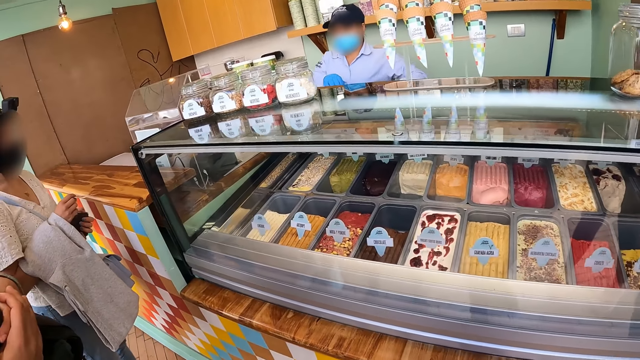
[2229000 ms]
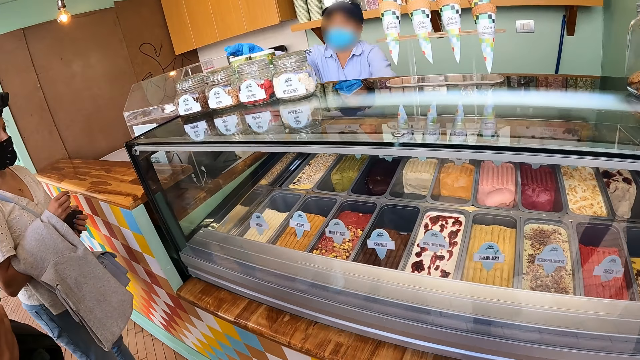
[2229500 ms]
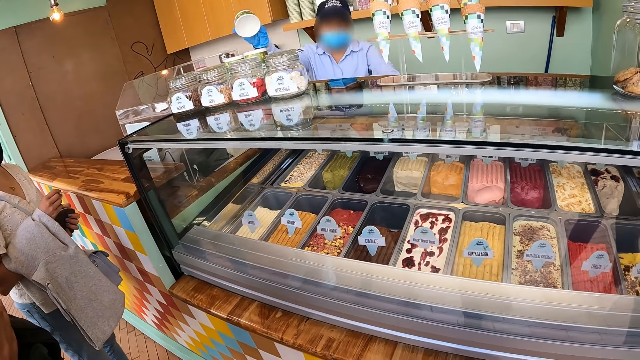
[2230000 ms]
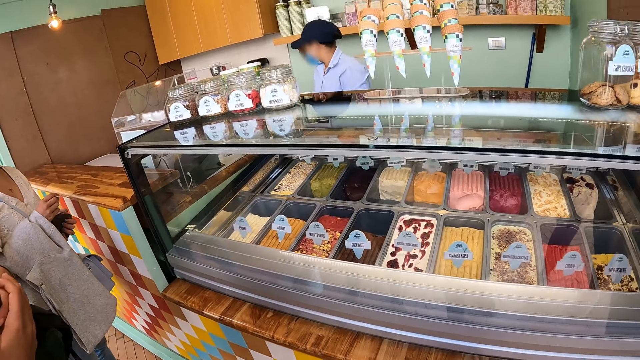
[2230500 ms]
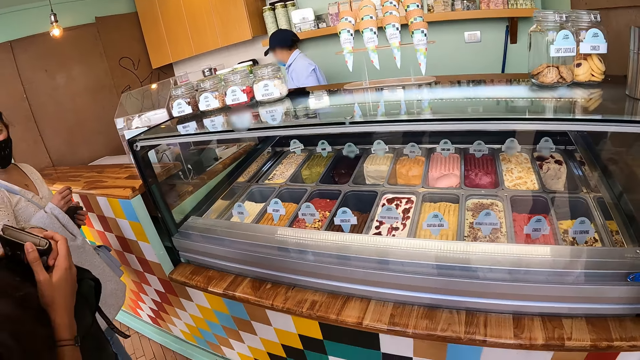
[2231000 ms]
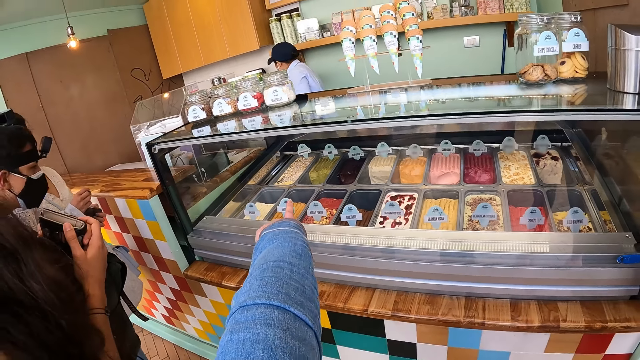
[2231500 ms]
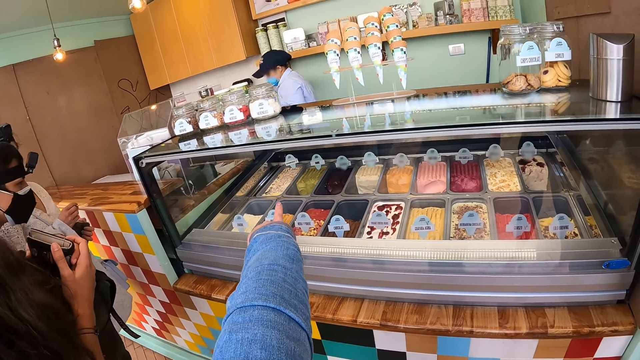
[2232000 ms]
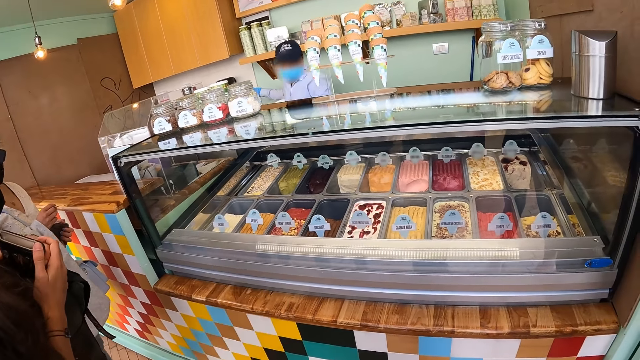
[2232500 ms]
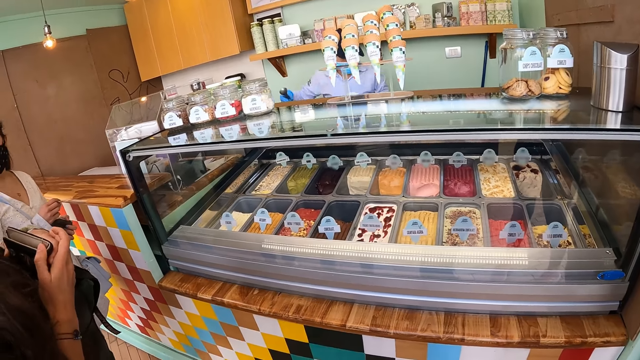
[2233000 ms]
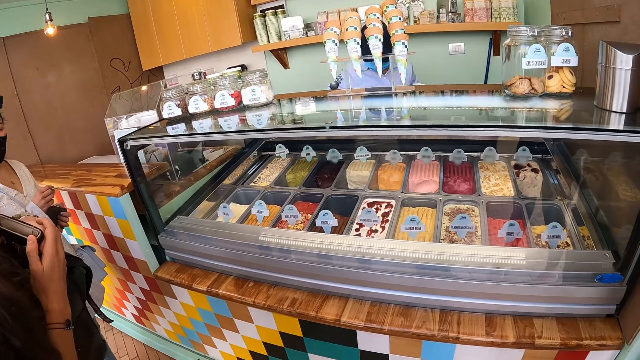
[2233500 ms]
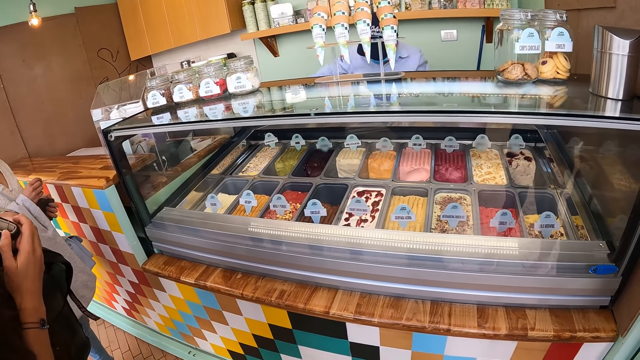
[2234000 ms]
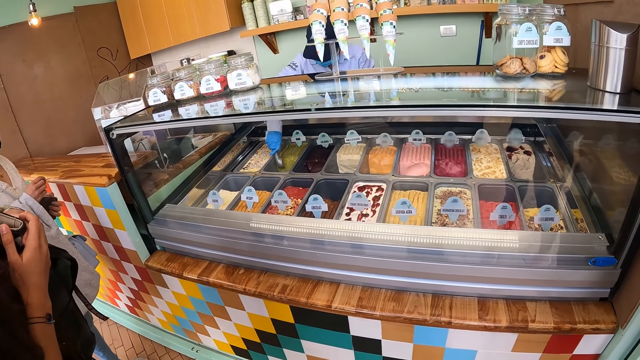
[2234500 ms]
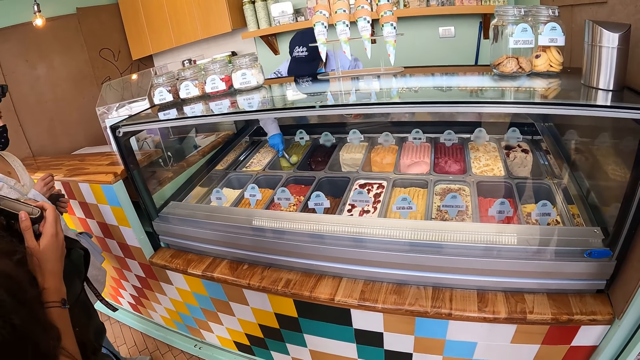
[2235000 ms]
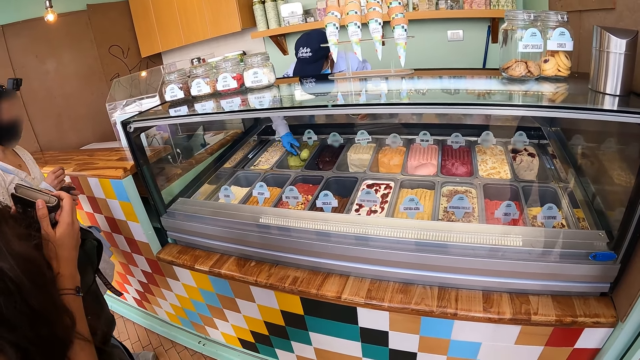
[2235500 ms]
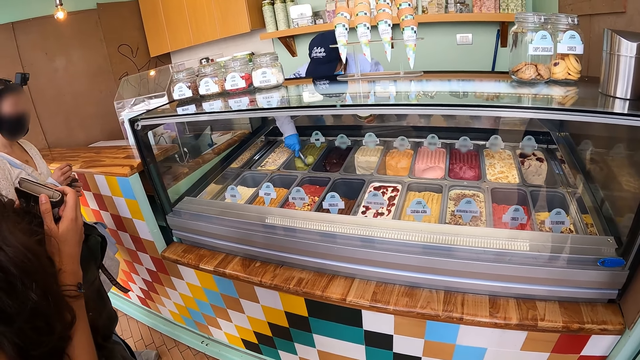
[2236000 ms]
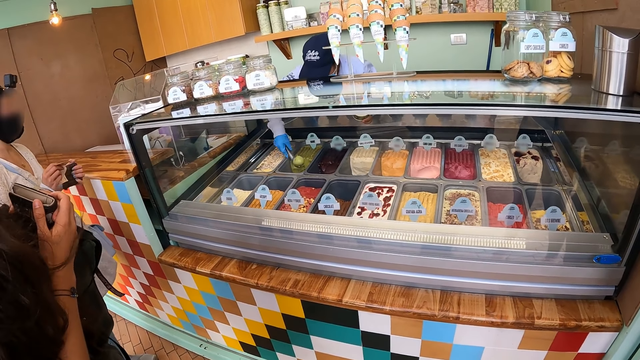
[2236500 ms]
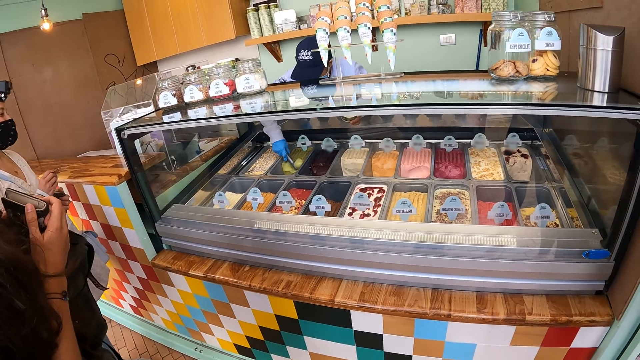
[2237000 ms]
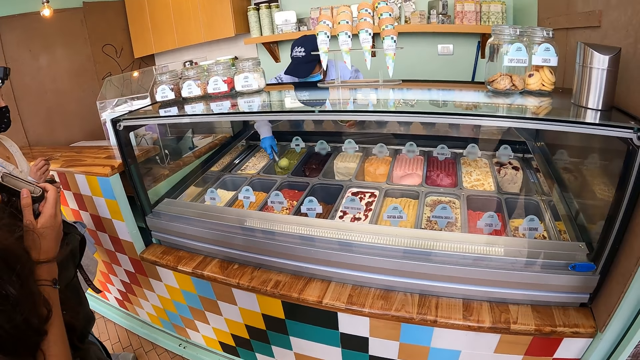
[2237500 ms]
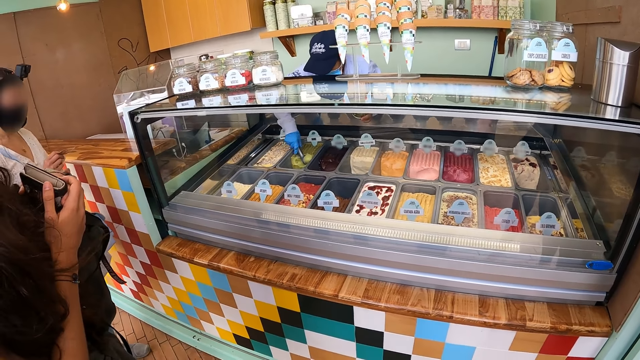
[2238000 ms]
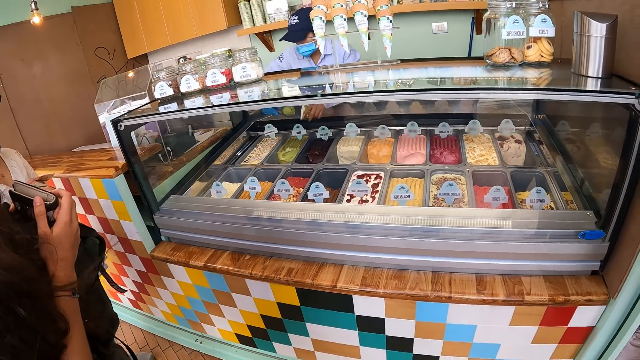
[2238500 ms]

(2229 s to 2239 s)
The camera wearer points at the ice creams. They stare at the ice creams.

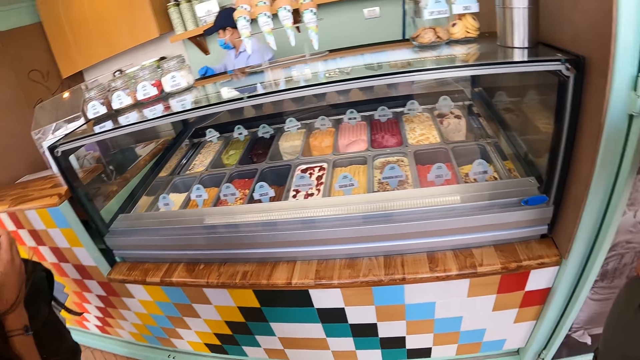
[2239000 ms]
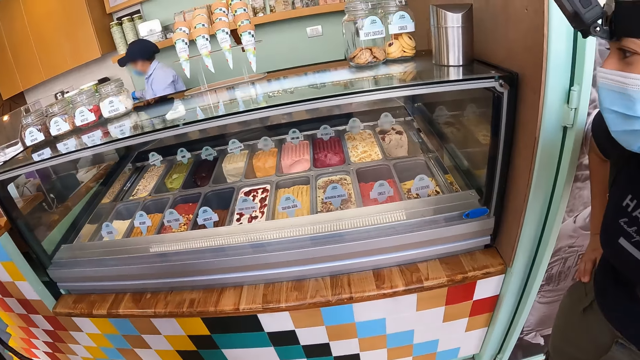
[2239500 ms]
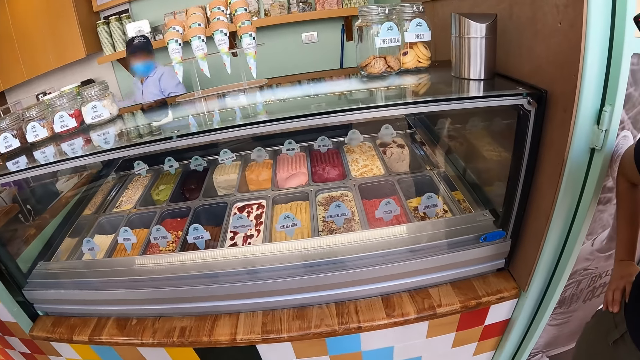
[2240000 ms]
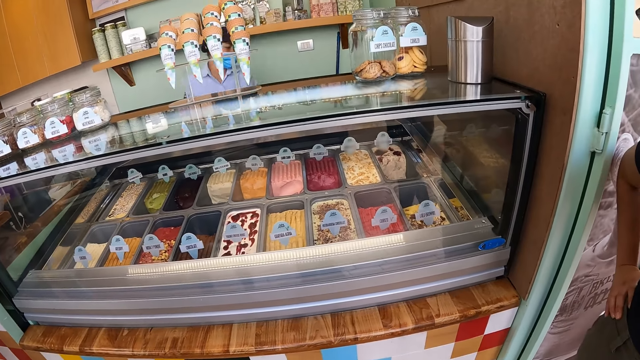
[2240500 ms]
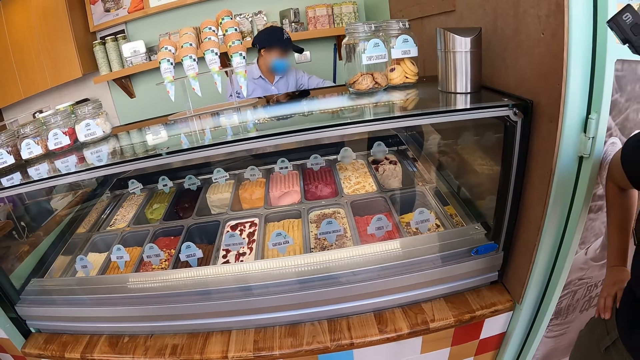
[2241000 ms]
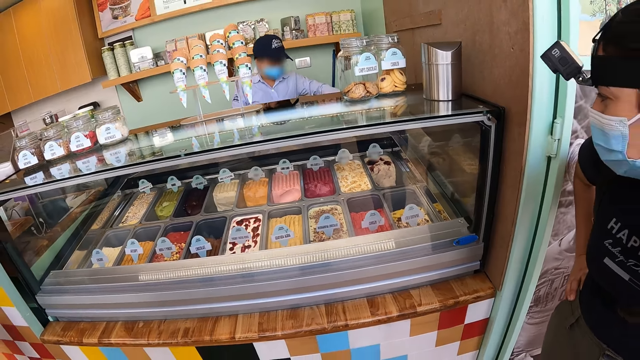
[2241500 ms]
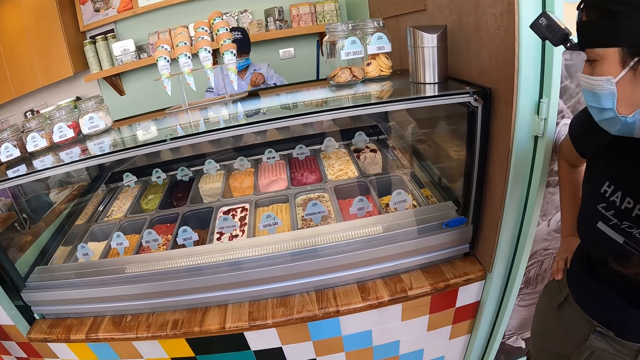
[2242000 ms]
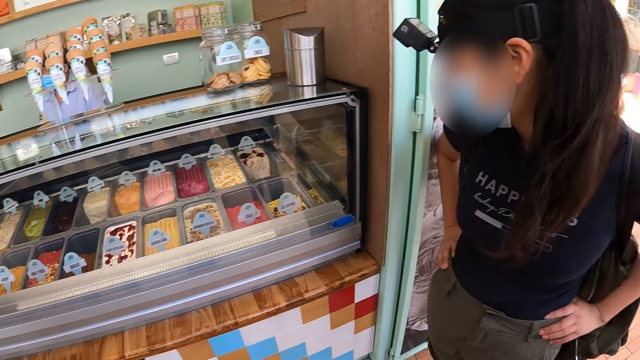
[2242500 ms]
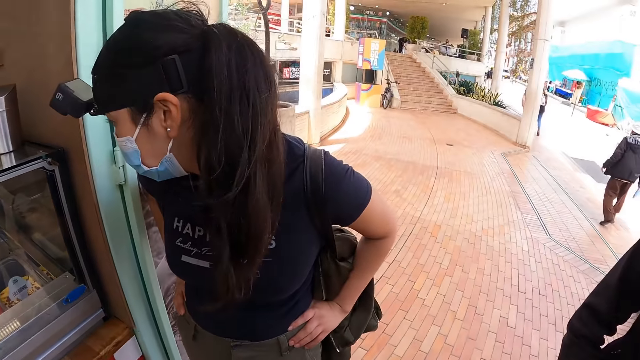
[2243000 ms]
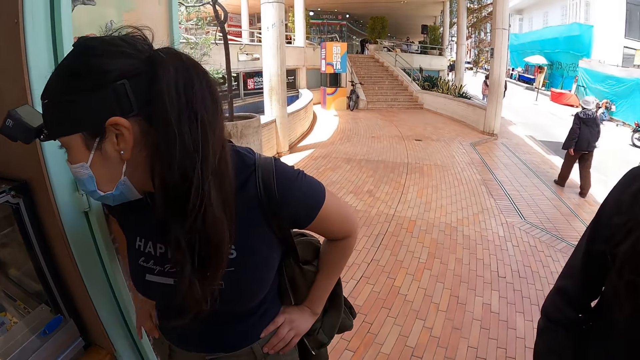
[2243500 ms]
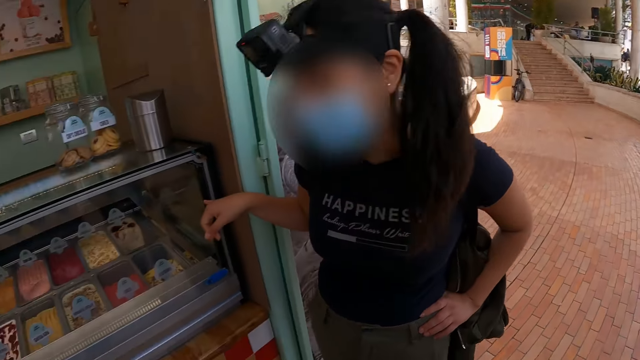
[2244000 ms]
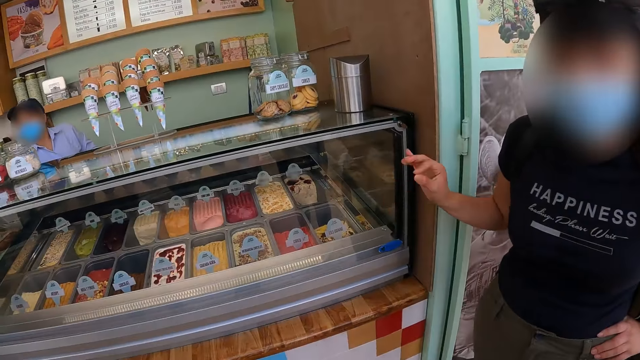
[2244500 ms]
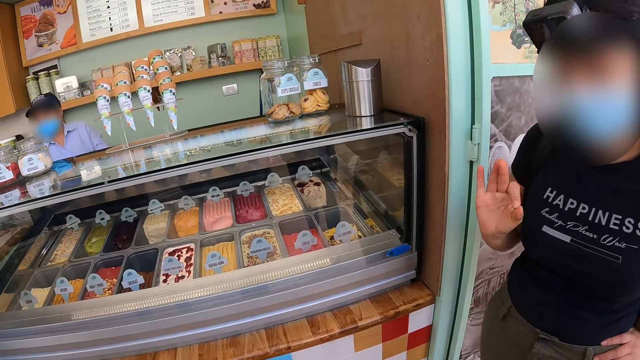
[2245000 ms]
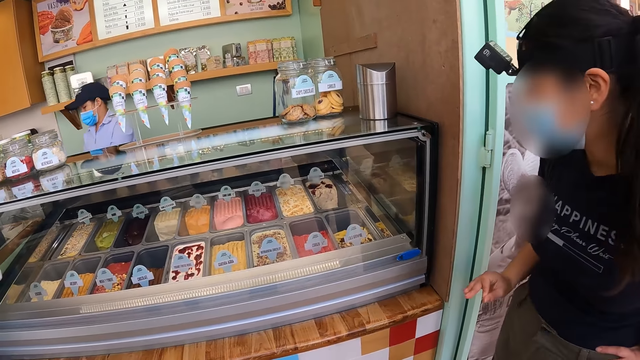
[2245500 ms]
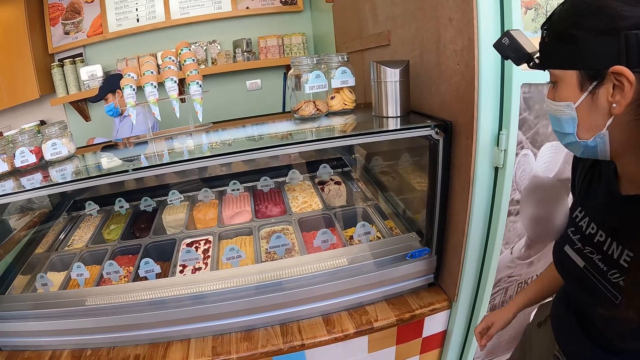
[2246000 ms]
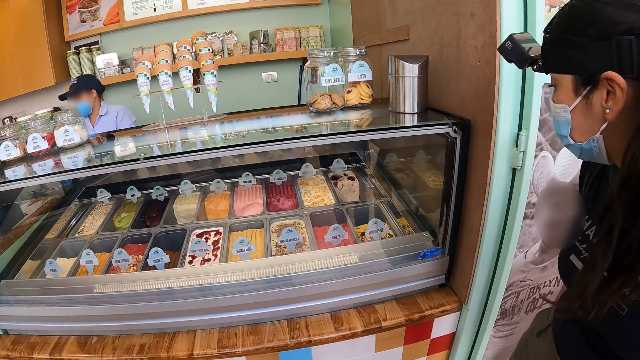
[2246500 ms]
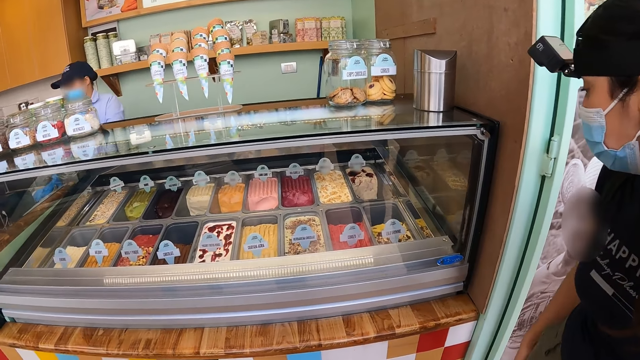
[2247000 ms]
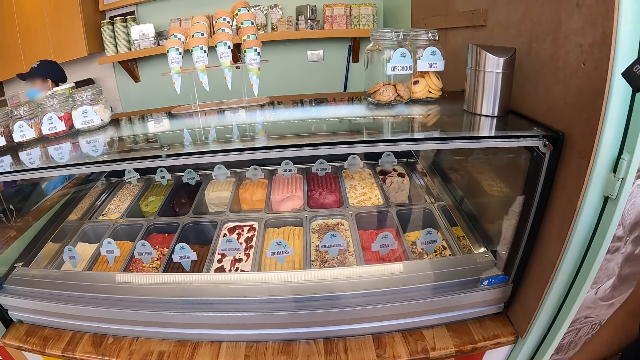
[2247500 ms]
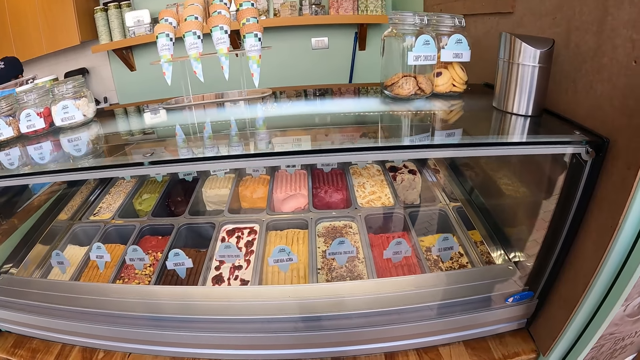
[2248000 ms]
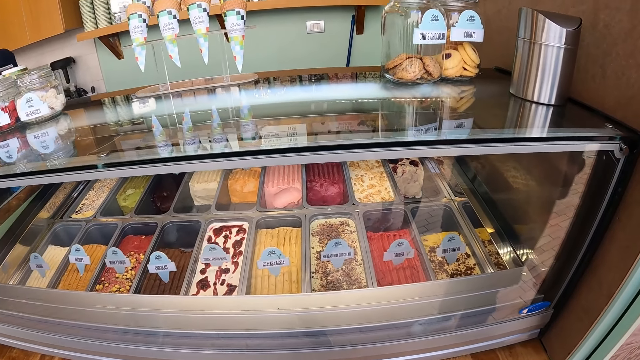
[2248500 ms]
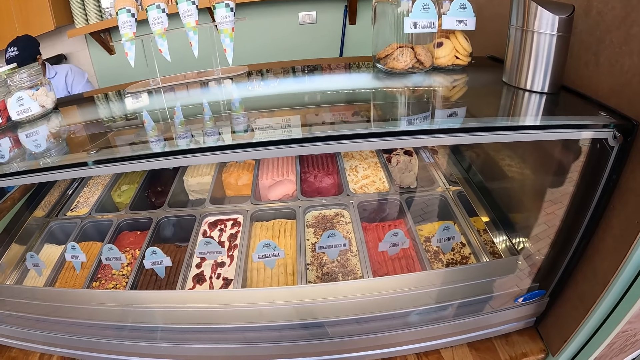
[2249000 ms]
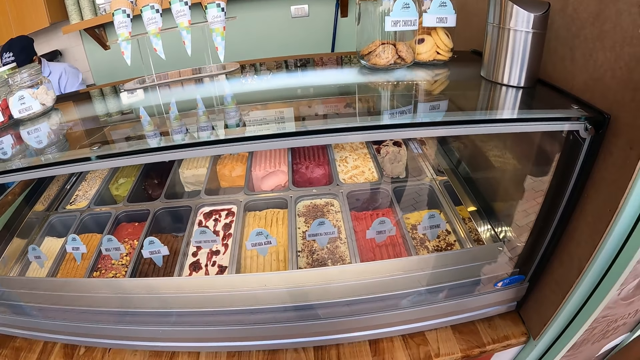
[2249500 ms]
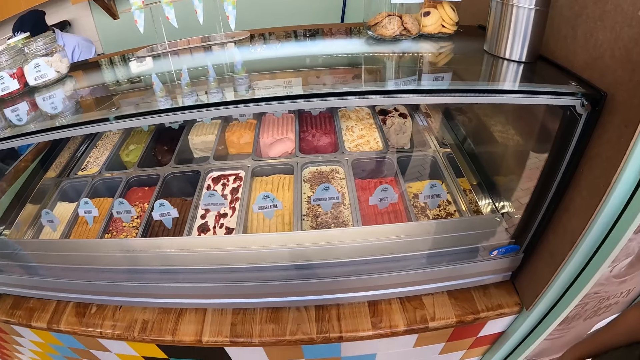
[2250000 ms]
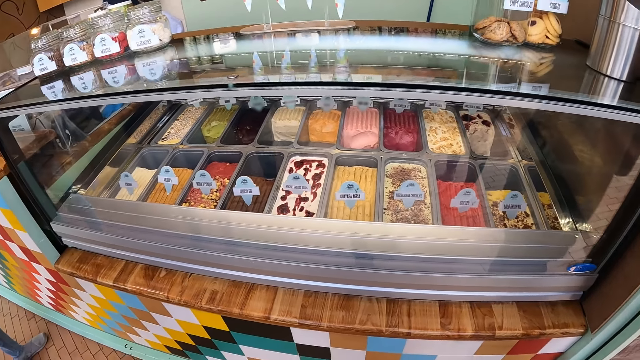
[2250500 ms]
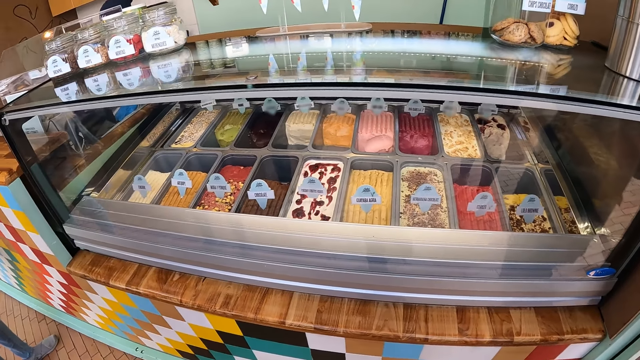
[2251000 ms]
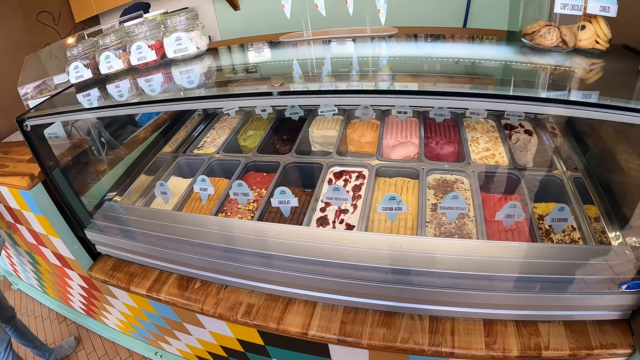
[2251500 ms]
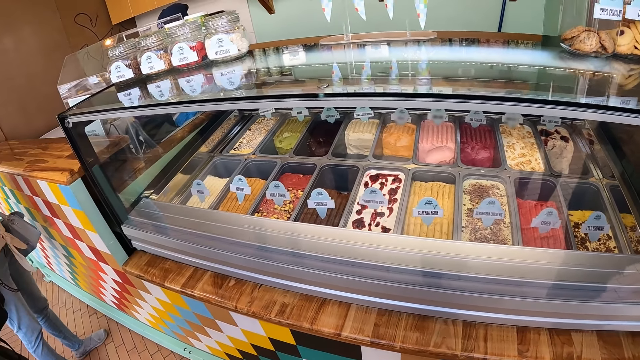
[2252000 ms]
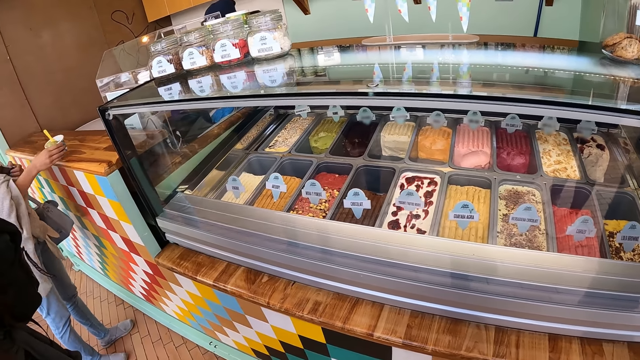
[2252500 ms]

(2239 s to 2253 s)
The camera wearer looks at the other side. They look at the road. A woman points at the ice cream. The woman interacts with the camera wearer and moves a hand. The camera wearer looks around the ice cream on display.
